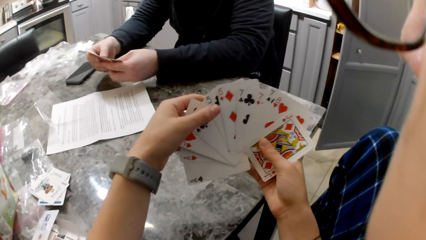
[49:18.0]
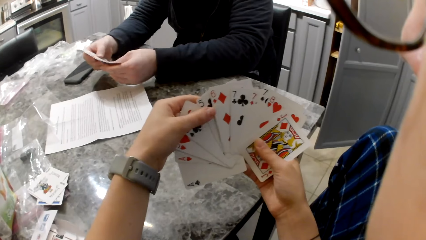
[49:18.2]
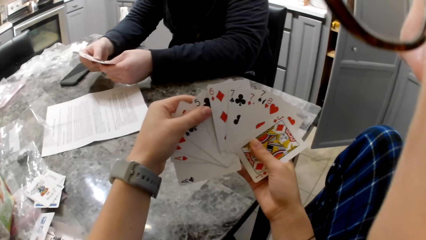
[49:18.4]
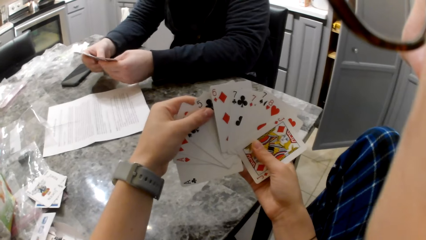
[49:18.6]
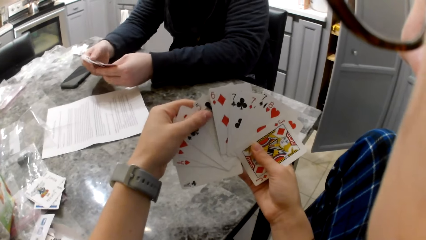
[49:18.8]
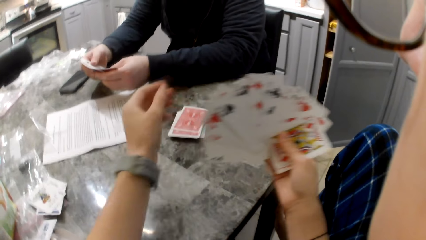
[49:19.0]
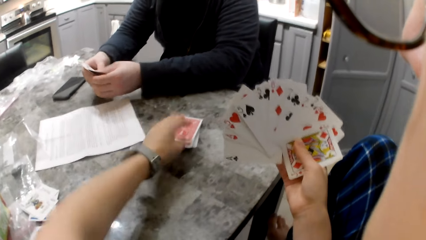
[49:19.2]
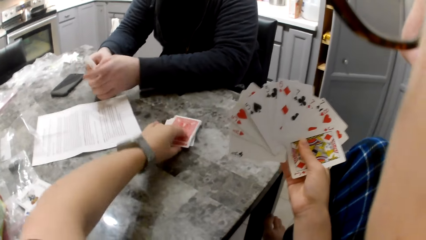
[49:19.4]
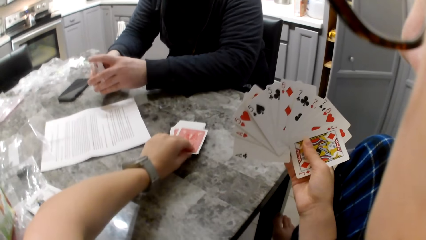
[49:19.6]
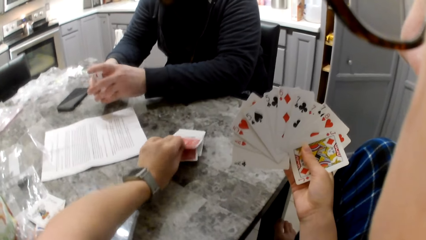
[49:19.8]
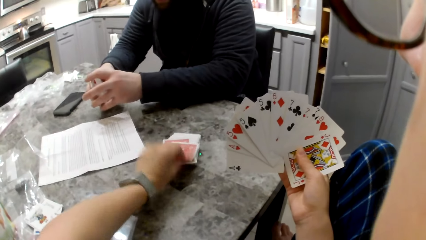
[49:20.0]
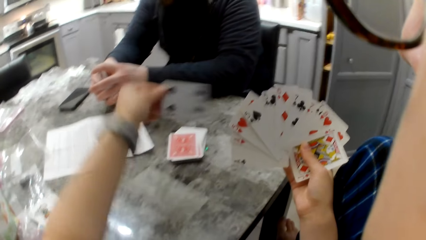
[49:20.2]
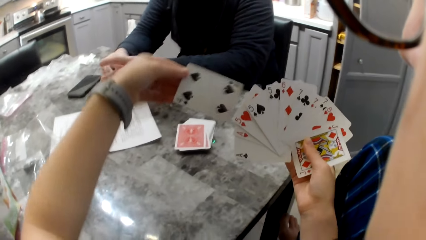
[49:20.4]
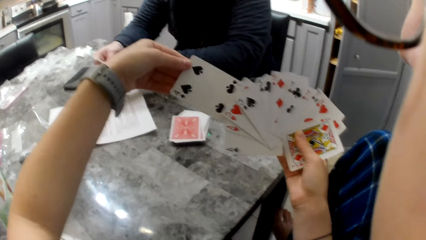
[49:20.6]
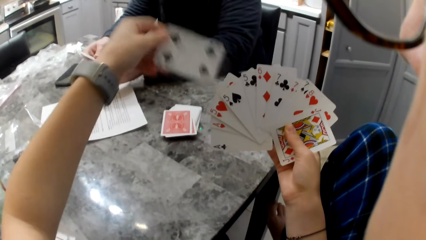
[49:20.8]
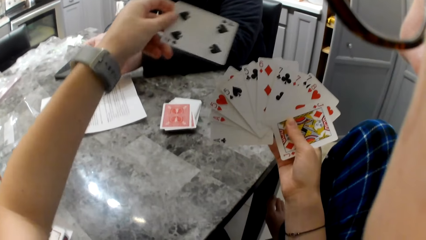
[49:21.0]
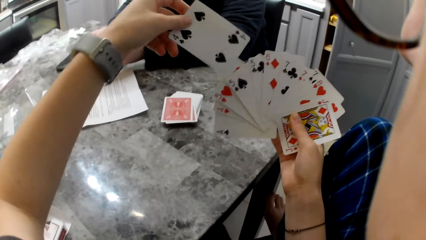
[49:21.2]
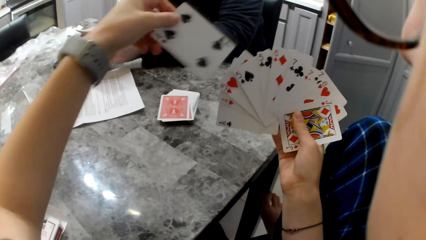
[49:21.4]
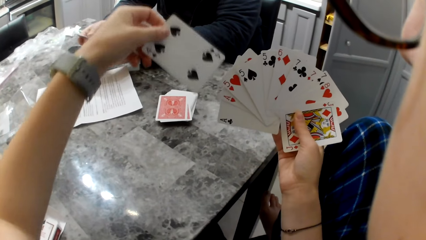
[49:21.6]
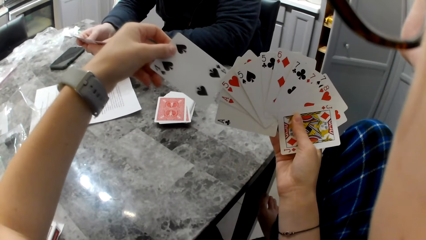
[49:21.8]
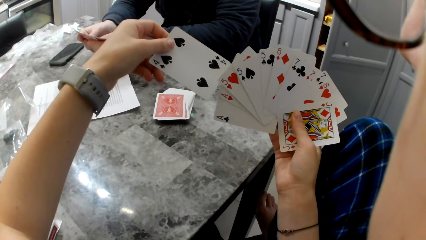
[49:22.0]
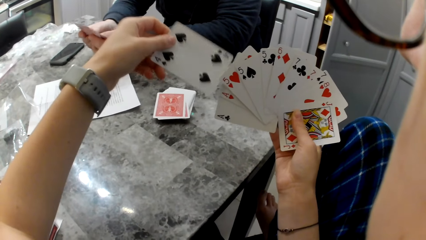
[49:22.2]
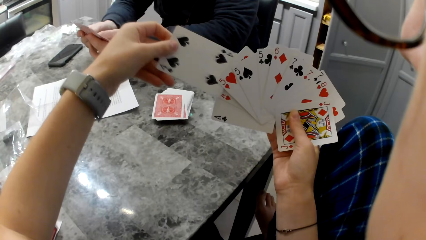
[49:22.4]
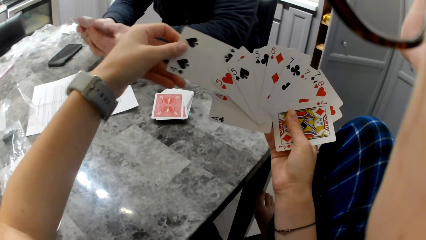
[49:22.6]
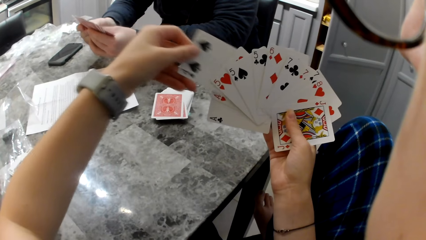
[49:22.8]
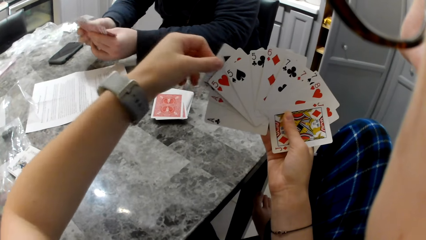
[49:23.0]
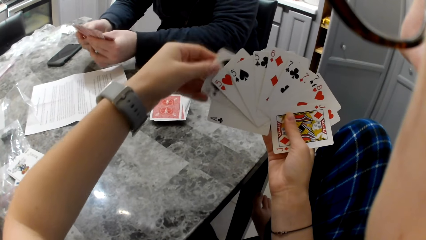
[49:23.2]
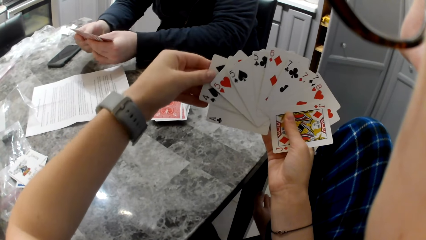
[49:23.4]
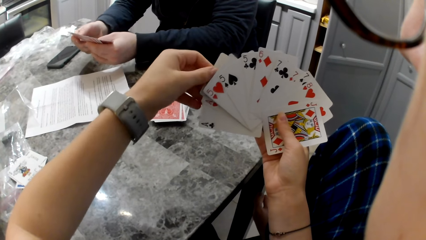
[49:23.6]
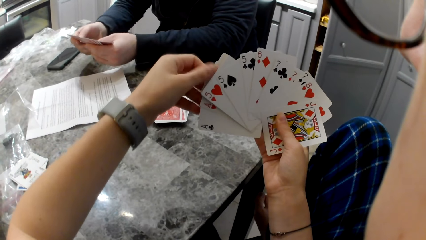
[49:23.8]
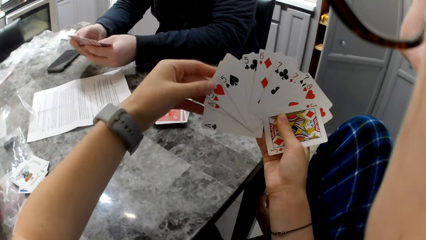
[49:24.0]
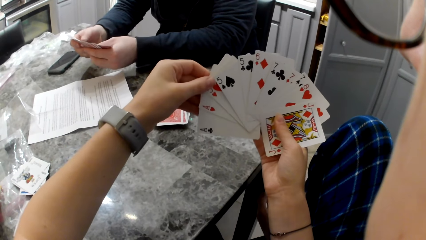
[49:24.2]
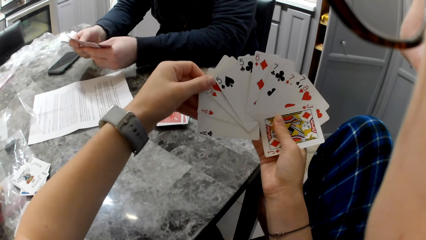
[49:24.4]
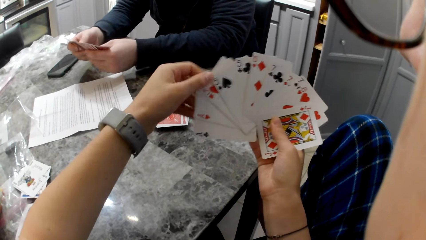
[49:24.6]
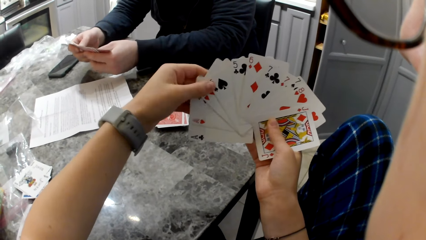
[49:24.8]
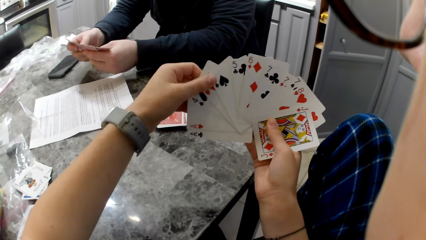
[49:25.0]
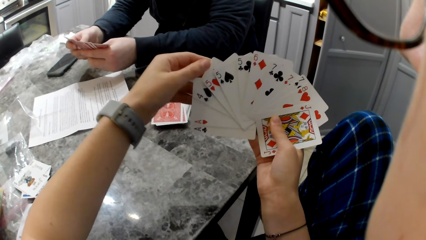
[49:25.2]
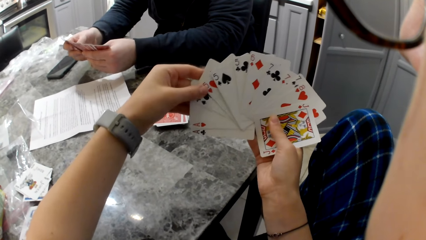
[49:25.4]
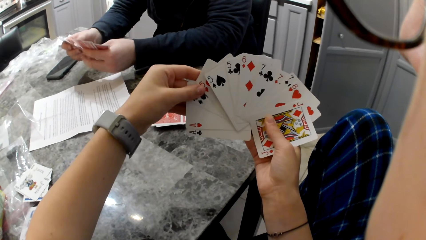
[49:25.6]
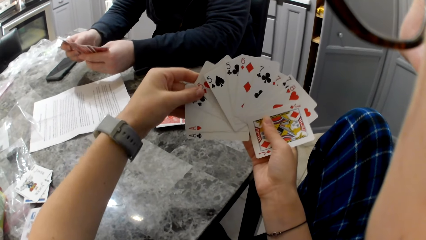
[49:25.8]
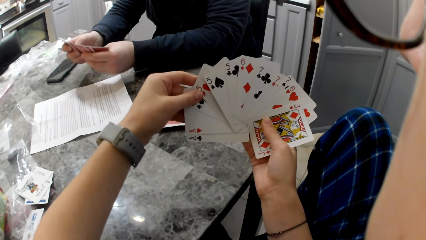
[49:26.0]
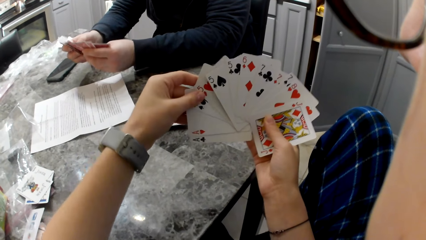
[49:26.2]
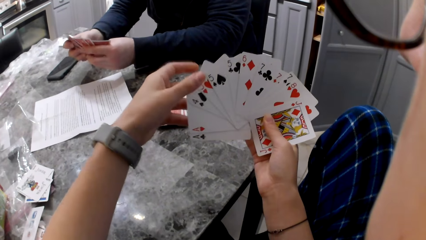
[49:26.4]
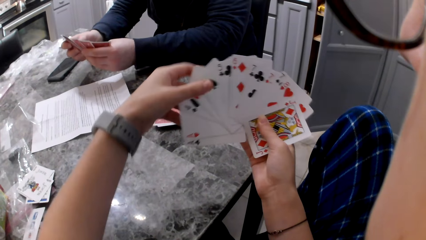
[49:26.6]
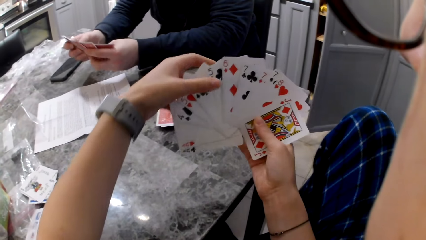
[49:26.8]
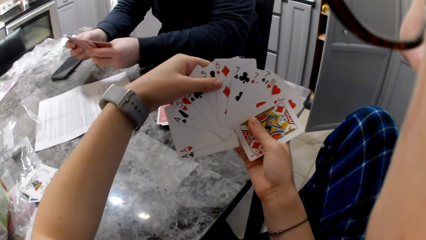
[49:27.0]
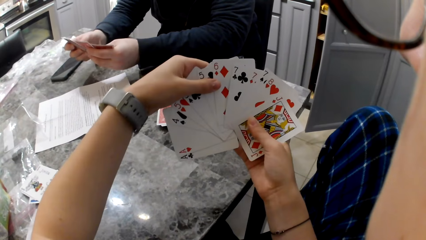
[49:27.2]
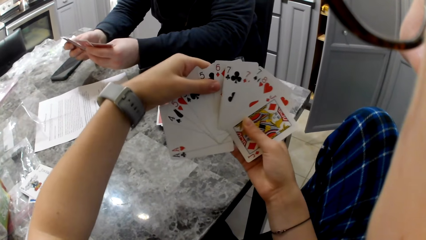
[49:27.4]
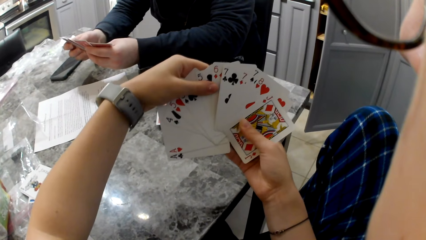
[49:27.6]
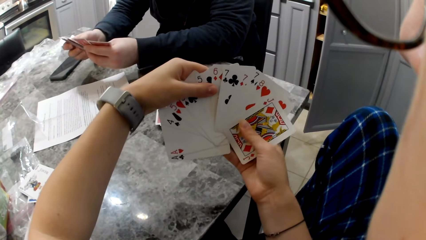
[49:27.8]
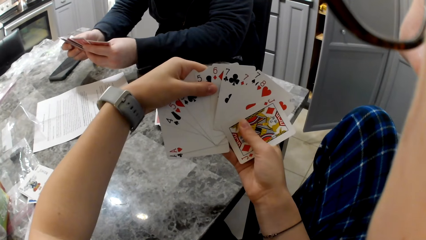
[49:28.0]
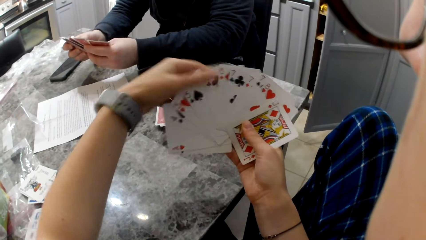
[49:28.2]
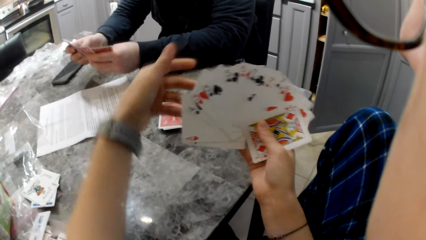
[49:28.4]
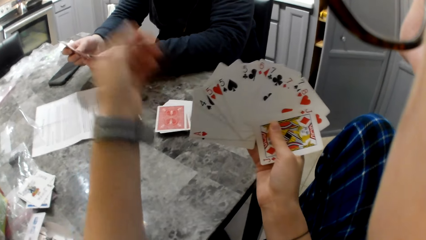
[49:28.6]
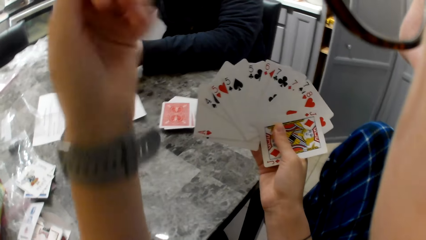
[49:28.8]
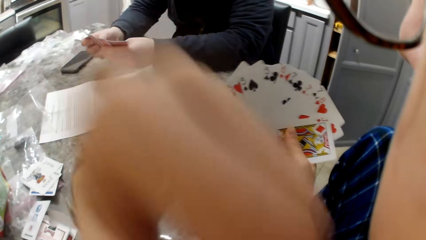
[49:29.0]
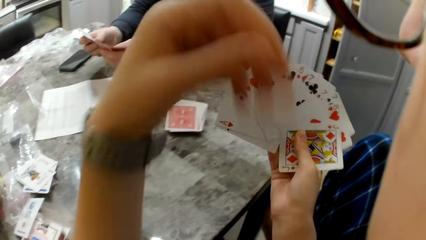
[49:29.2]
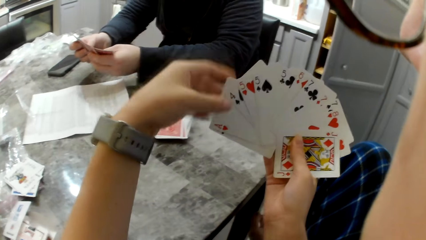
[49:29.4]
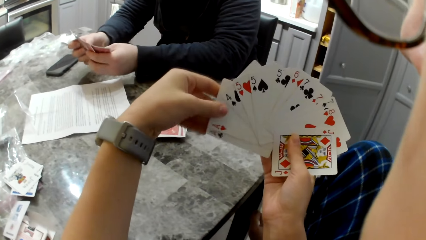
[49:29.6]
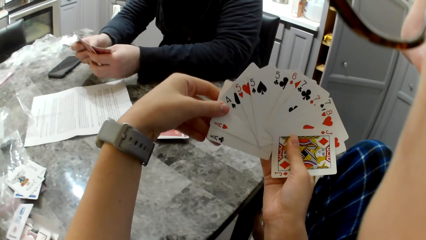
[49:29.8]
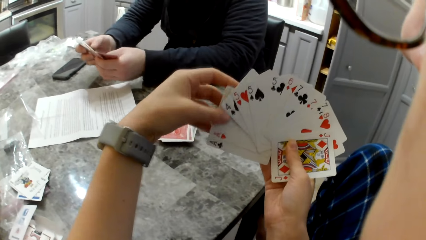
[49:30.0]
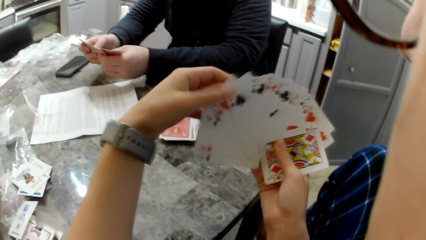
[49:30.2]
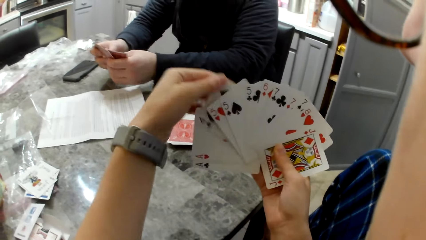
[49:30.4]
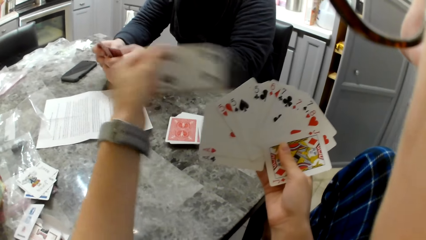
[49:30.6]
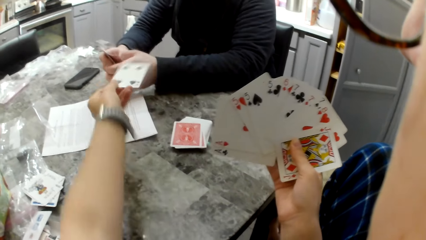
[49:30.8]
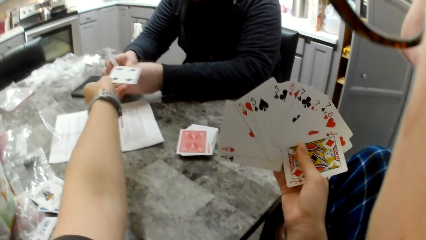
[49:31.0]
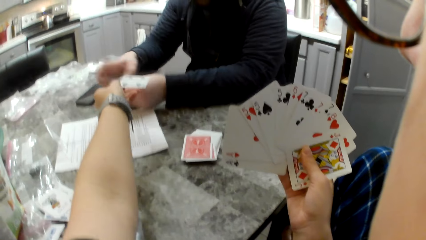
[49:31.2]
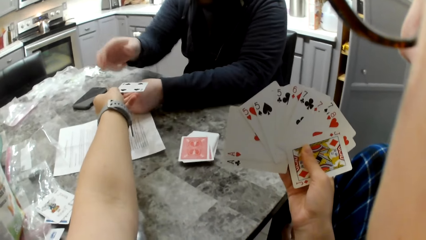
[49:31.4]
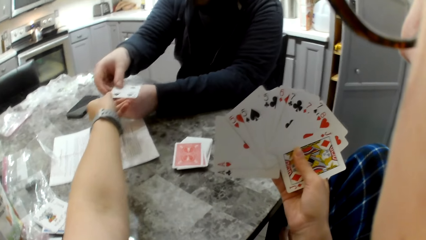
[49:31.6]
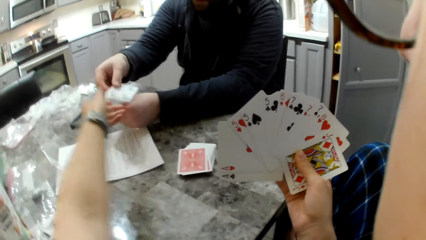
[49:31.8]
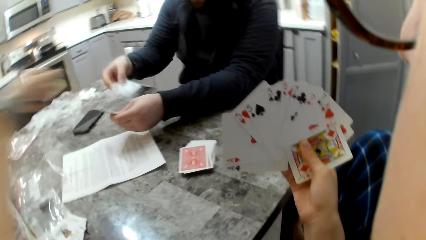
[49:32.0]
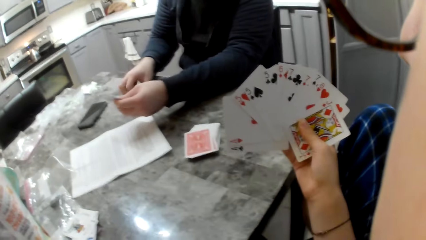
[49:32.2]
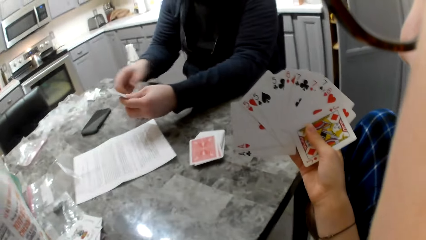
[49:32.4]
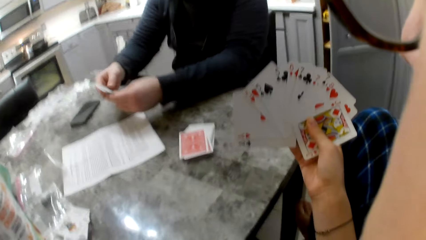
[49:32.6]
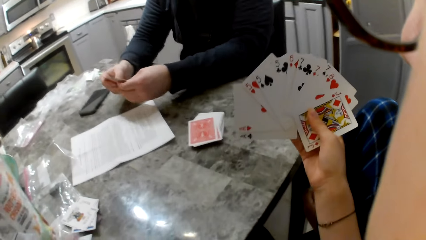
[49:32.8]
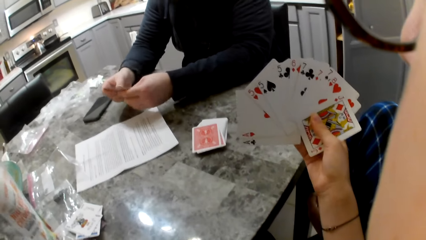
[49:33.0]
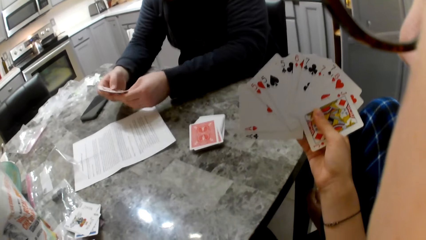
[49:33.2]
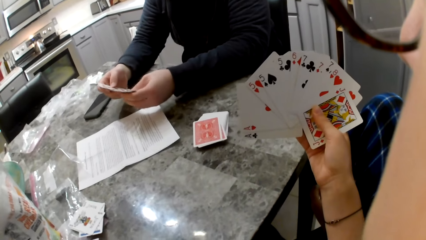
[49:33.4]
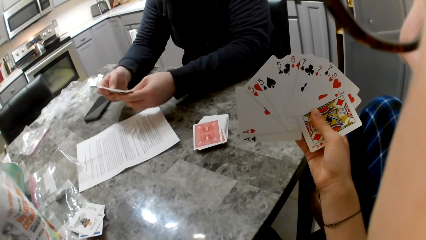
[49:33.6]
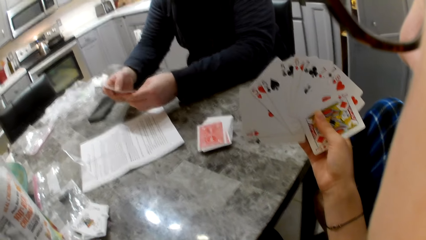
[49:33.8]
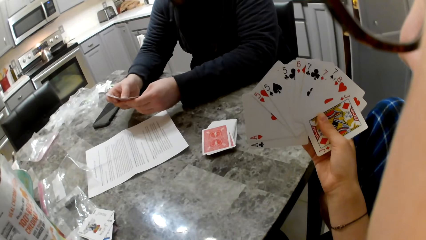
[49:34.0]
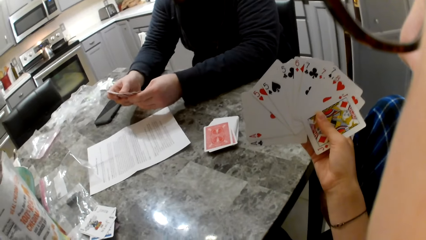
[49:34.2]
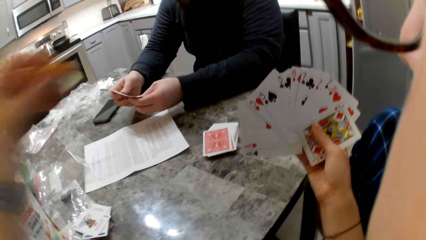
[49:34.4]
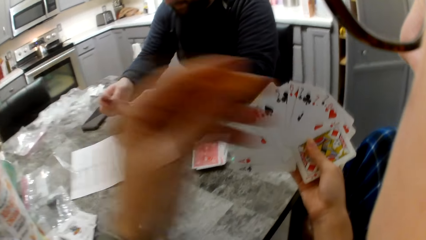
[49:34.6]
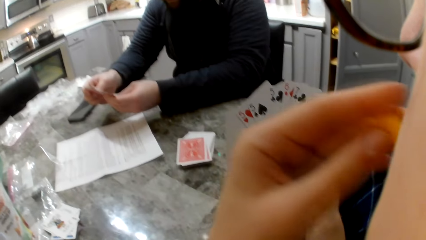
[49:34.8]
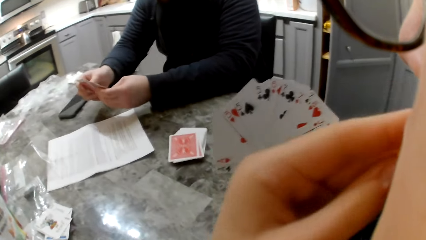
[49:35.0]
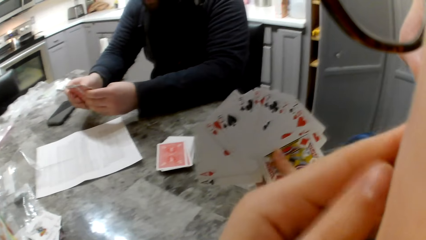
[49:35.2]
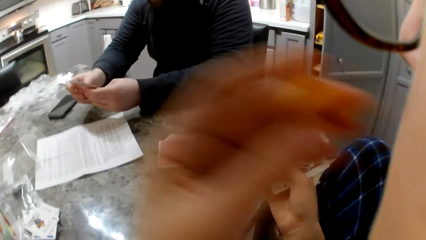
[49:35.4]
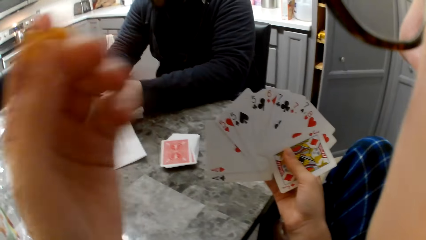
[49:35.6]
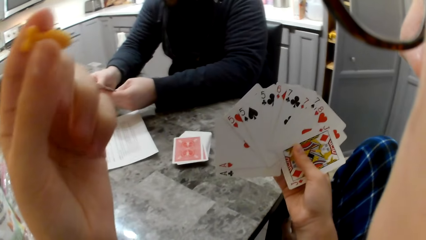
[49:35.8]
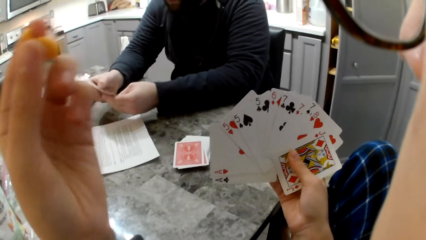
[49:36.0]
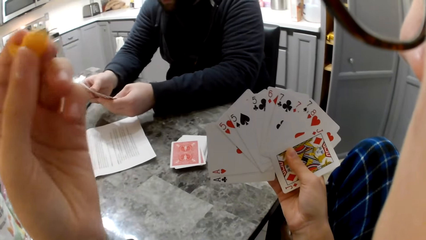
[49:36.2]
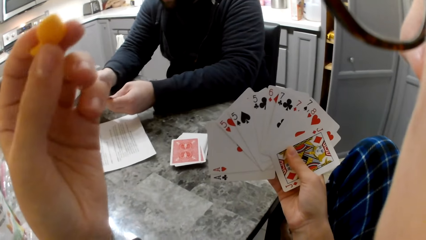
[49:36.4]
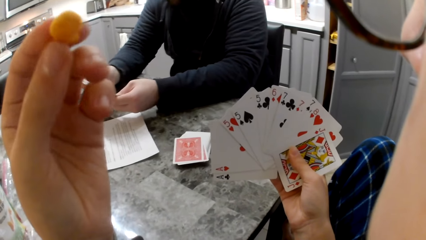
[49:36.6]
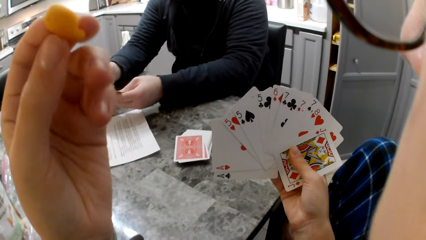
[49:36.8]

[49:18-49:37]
The camera wearer picks a card from the pile of cards on the table. She puts the card in her right hand. She swings her hand. She gives the man a card. The man puts the card on the table. The camera wearer picks some cheddar chips from the bag on the table. She eats snacks from the snack pack on the table.
